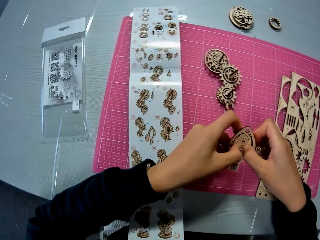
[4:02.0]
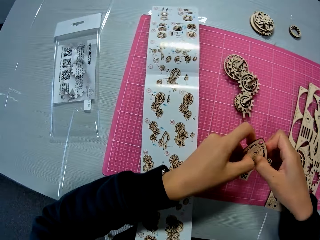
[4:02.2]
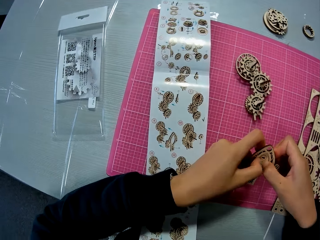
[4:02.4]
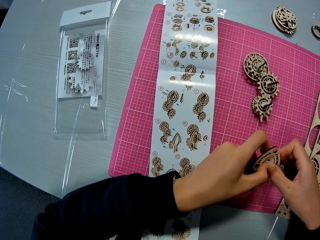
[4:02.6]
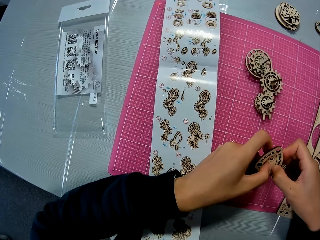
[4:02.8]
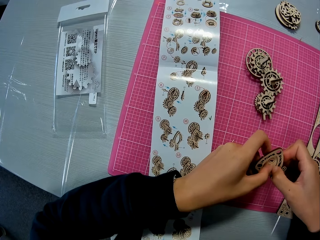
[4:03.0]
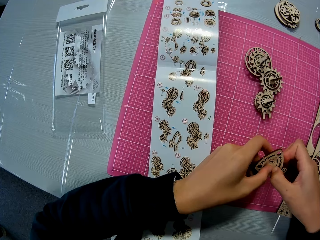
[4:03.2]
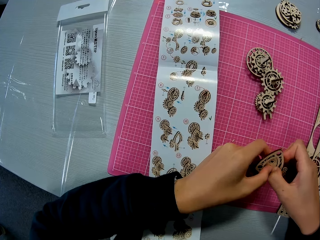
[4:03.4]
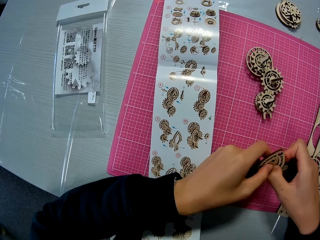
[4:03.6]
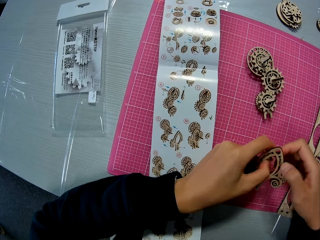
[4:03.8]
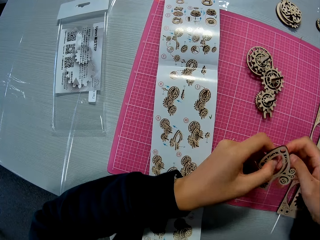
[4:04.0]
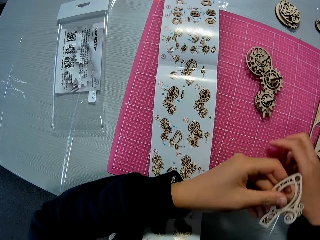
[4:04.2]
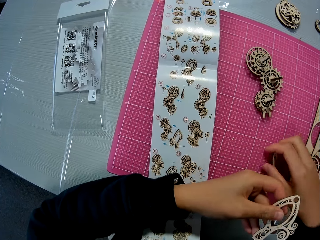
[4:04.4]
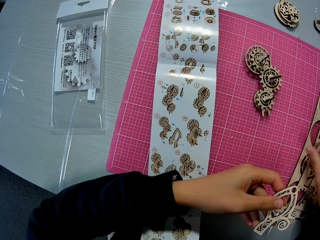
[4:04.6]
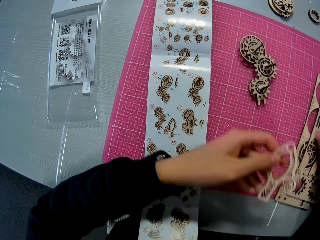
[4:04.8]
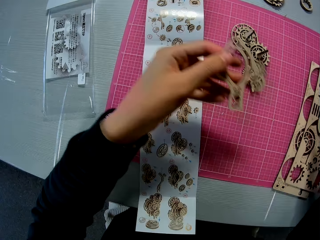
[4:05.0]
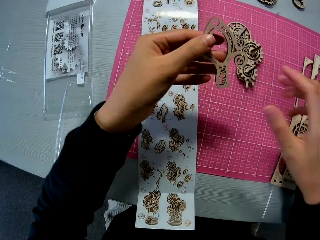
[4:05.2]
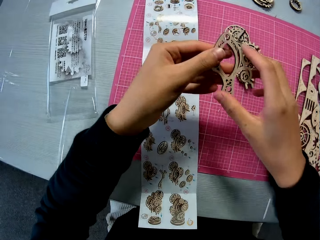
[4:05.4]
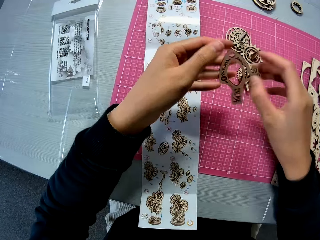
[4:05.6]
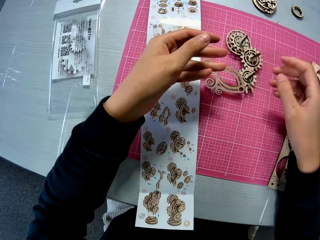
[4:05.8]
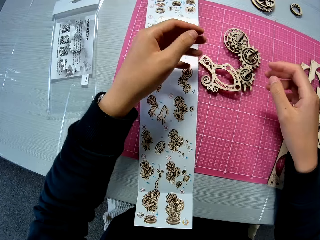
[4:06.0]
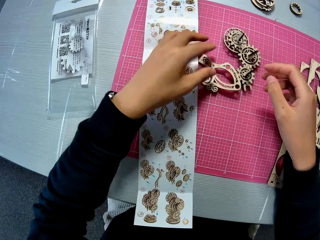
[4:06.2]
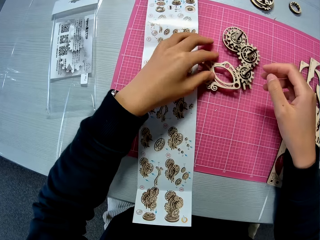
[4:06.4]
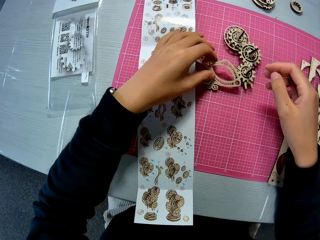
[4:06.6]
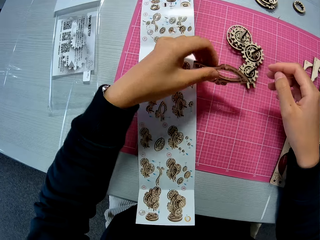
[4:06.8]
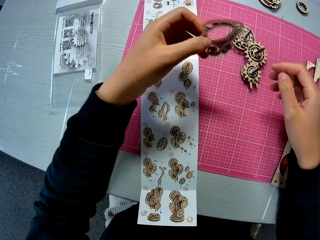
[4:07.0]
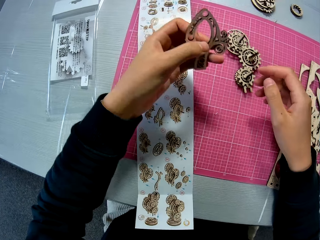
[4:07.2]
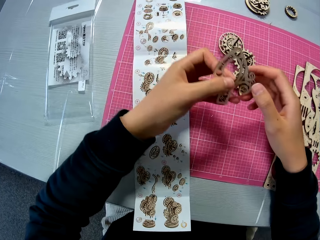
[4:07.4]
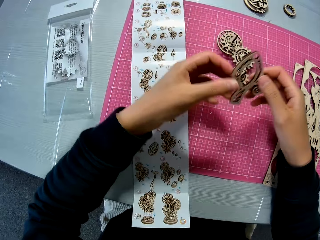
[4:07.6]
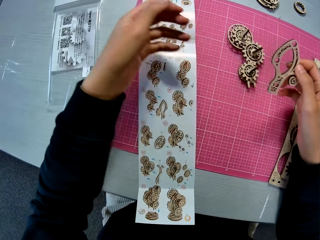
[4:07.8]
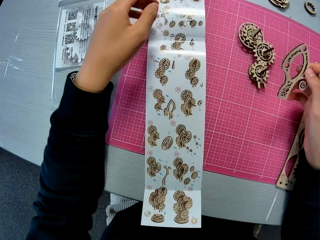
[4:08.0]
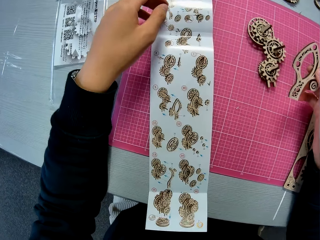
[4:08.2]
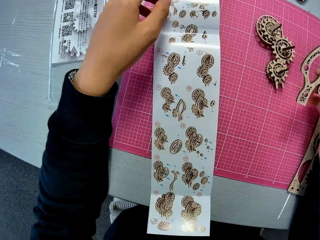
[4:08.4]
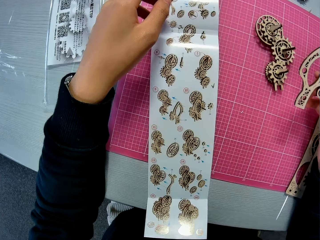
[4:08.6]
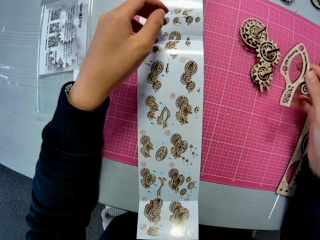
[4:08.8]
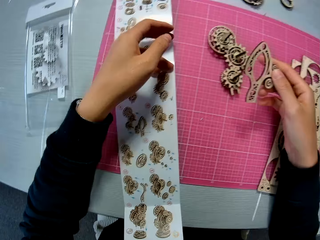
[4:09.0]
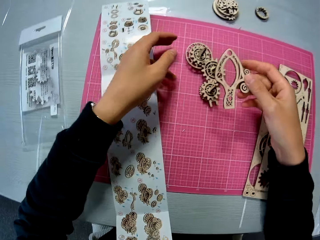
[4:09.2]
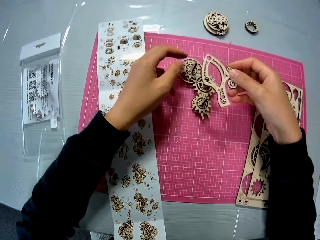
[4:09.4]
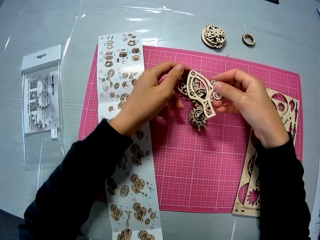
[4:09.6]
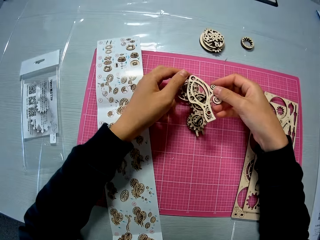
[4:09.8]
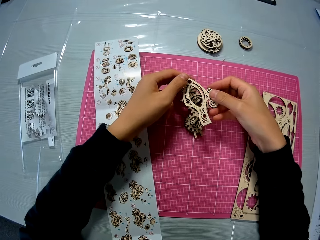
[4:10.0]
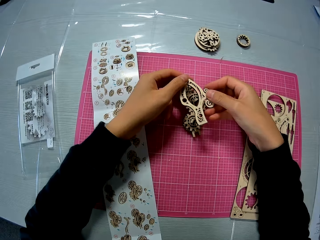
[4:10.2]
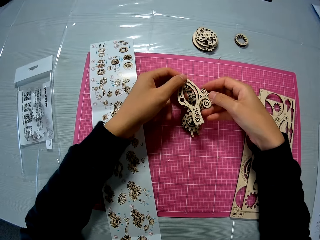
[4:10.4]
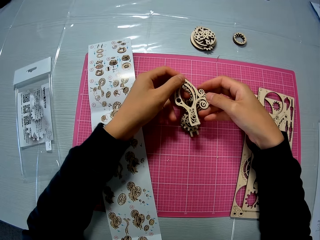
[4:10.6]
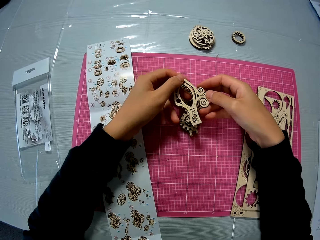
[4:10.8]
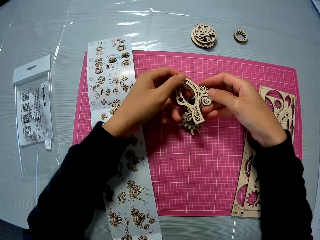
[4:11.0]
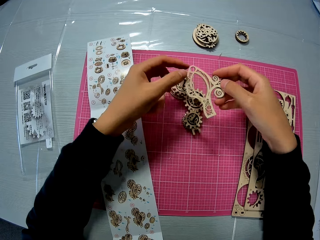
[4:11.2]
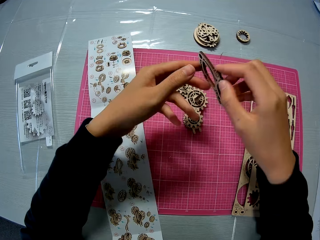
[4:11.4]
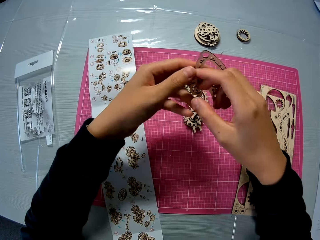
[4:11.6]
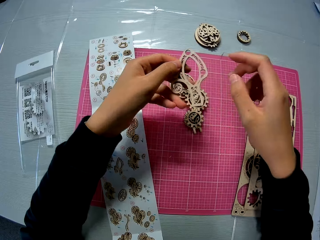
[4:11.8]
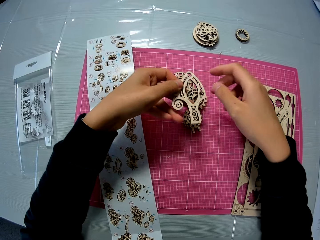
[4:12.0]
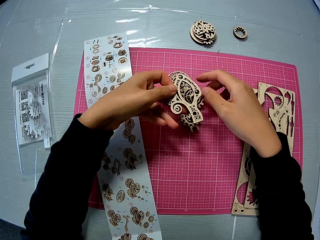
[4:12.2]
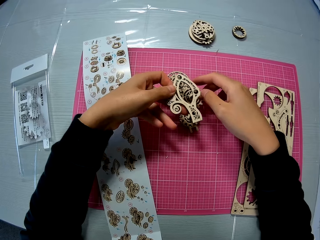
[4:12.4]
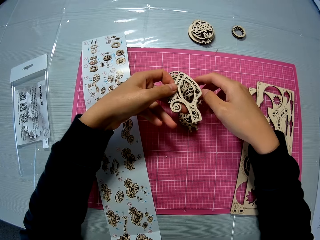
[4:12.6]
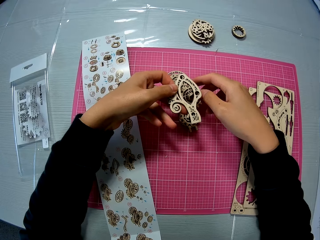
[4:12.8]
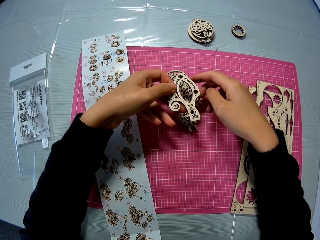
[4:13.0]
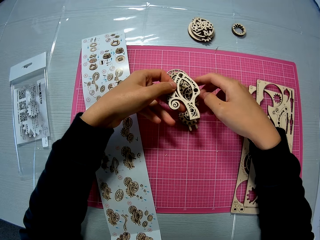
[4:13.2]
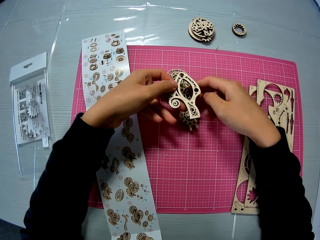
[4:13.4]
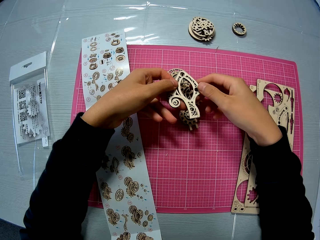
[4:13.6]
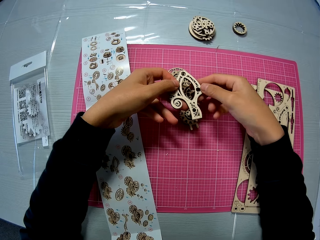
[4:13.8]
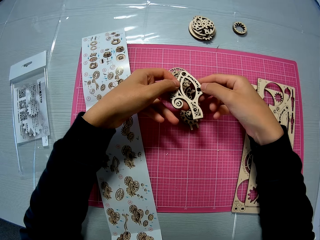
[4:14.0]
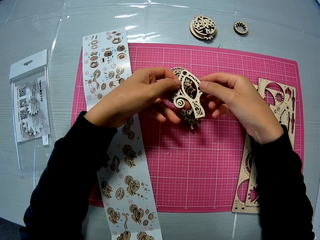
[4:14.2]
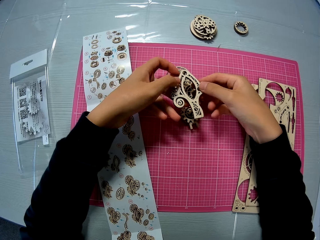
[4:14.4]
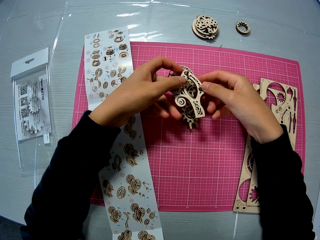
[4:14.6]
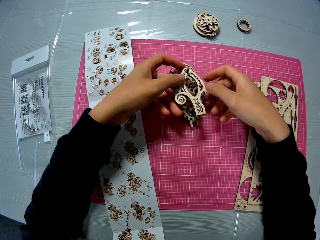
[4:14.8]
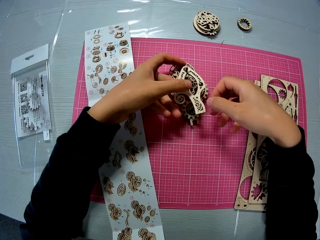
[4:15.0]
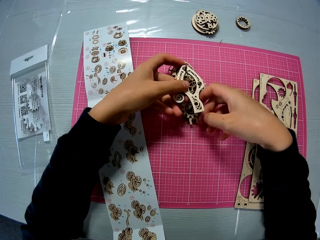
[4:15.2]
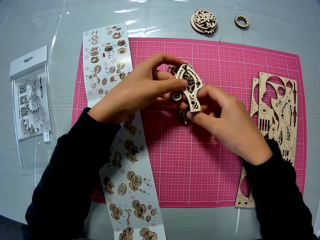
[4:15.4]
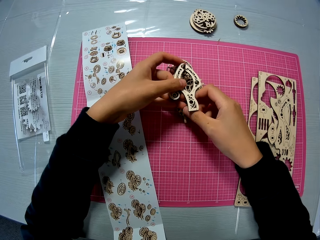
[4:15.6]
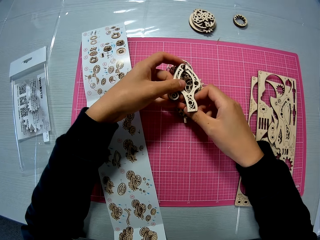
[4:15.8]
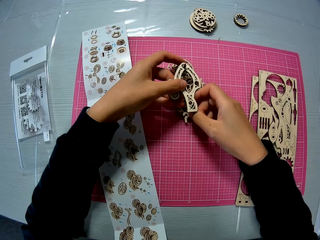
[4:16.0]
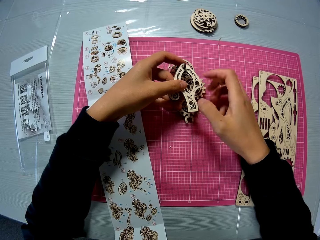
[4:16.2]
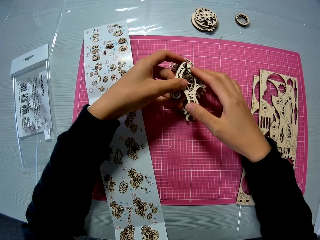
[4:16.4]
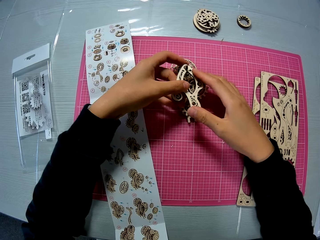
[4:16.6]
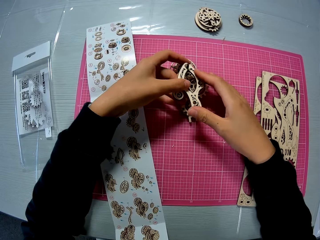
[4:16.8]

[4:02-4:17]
The camera wearer drops a model piece on the cutting mat. He picks up the wooden piece from the table mat. He drops the wooden piece on the wooden sheets. He drops the wooden piece on the table mat. He picks up the wooden piece from the table mat with his left hand. He transfers the wooden piece from his left hand to his right hand. He holds the model piece with his right hand. He moves his left hand towards the design sheet. He refers to the laser cut wood craft kit manual. He puts the wooden piece on the wooden mechanical model on the table mat. He turns the wooden piece in his hands. He fixes the wooden piece on the wooden mechanical model on the table mat.

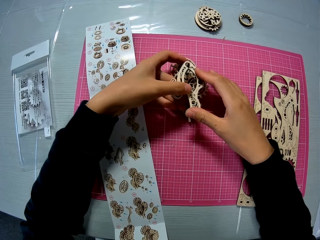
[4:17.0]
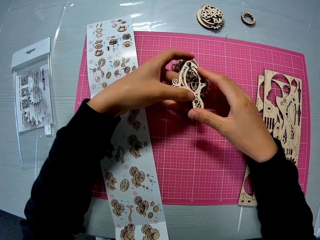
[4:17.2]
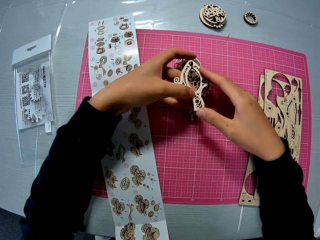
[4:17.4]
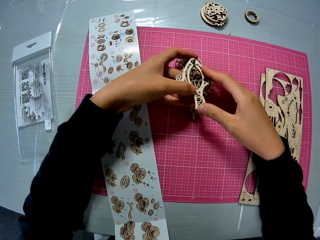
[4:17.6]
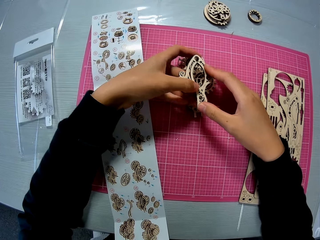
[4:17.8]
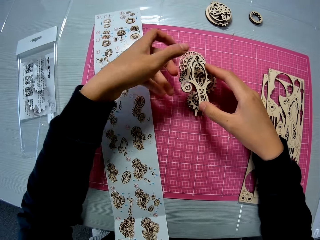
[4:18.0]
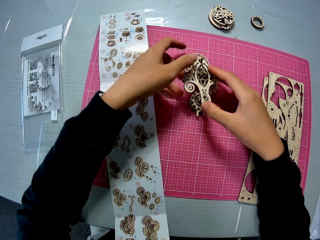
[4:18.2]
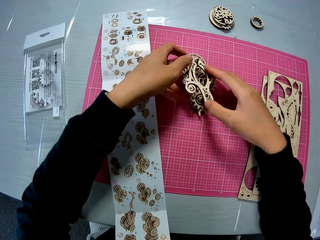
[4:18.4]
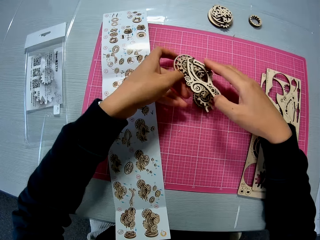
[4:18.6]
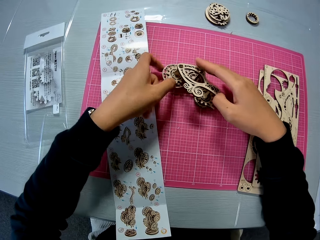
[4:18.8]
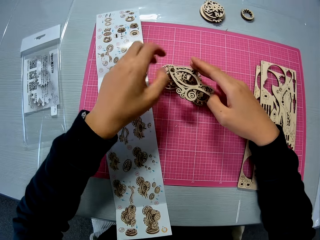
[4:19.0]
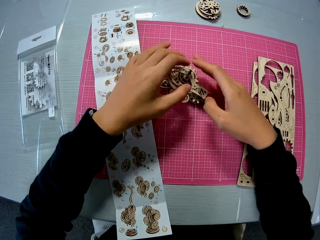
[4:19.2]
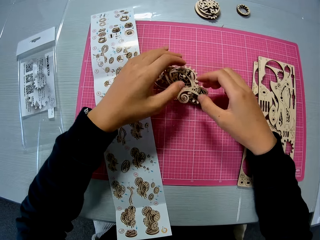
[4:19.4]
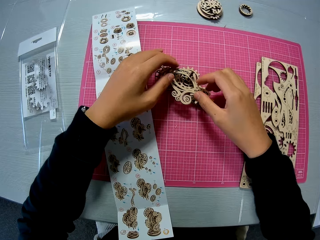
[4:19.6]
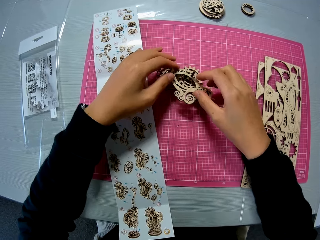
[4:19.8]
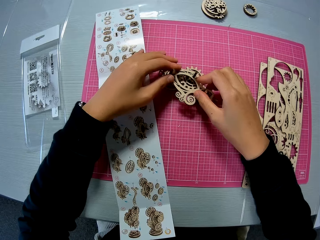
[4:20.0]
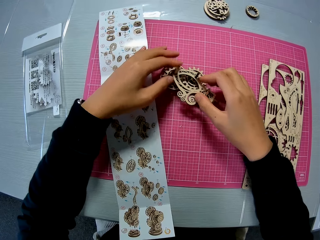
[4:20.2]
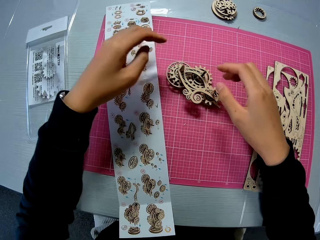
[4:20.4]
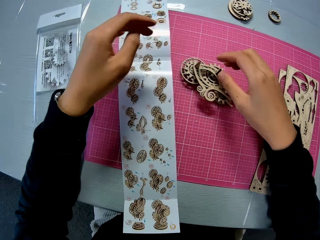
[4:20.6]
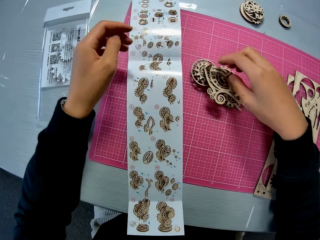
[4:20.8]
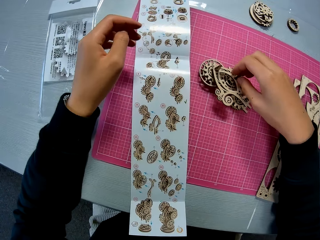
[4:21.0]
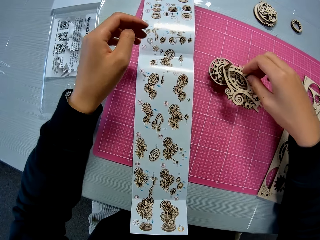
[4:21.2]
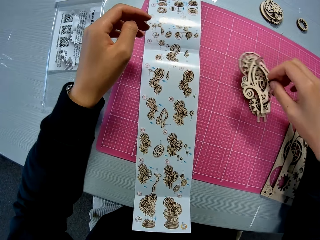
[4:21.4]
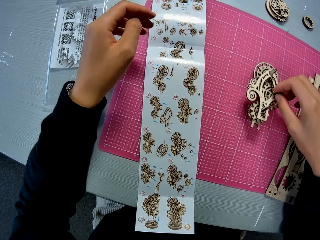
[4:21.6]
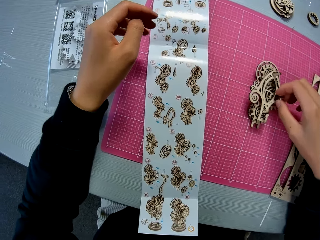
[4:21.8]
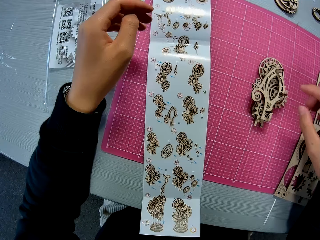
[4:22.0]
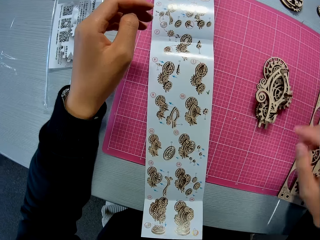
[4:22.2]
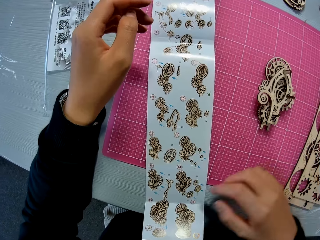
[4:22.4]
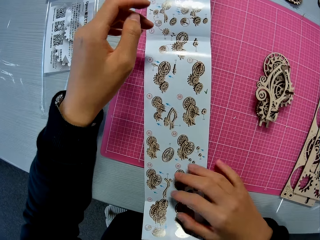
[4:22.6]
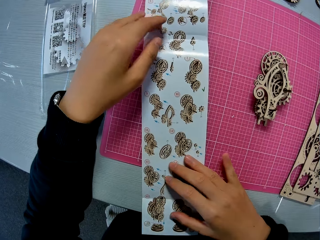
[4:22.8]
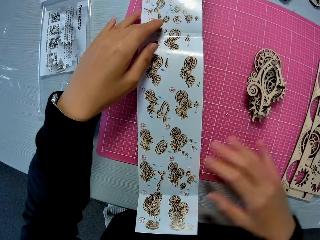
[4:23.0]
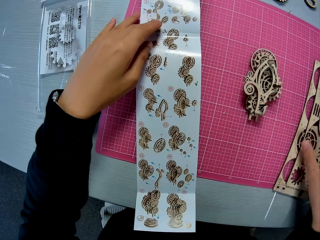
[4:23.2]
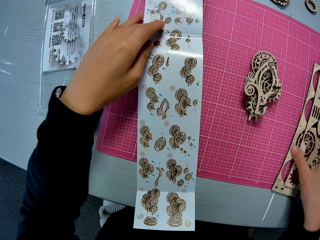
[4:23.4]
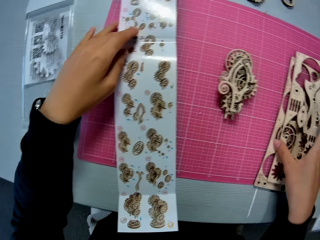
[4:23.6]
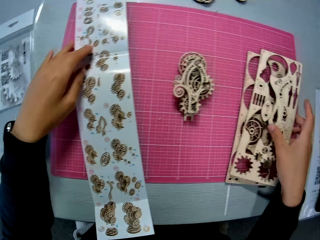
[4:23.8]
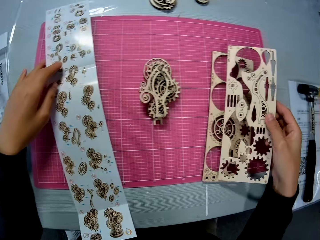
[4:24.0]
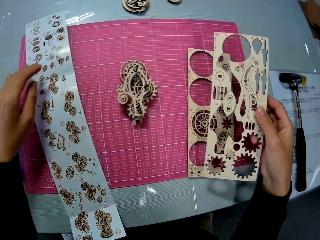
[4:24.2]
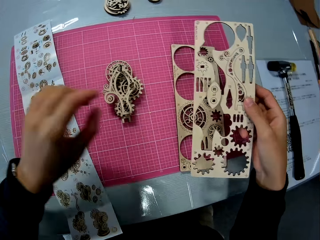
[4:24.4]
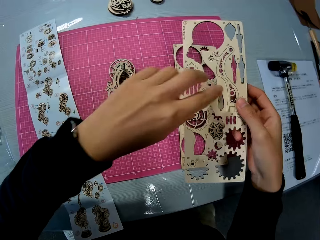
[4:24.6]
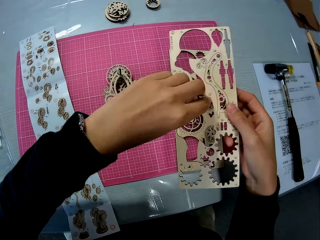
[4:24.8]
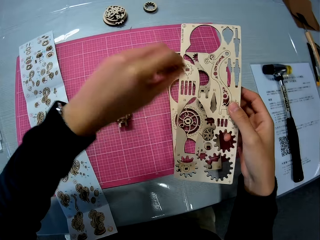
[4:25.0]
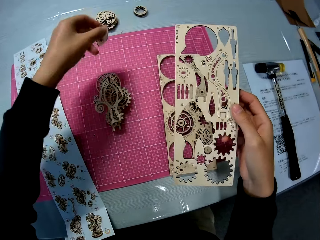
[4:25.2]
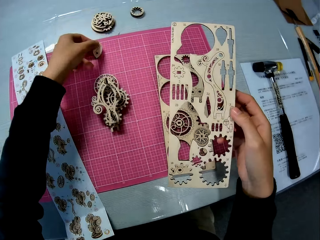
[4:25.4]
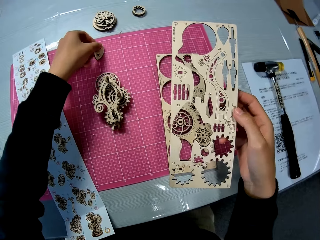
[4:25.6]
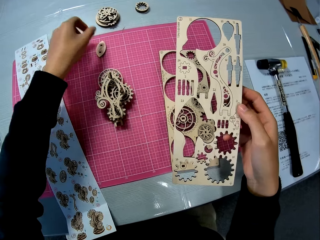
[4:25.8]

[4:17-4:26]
The camera wearer turns the wooden mechanical model on the table mat. He fixes the wooden piece on the wooden mechanical model on the table mat. He moves the wooden mechanical model on the table mat. He lifts the model pieces and places the model pieces on the cutting mat. He studies the design sheet. He touches the laser cut wood craft kit manual with his right hand. He picks up the wooden sheet from the cutting mat. He removes a wooden piece from the wooden sheet. He drops the wooden piece on the table mat.
